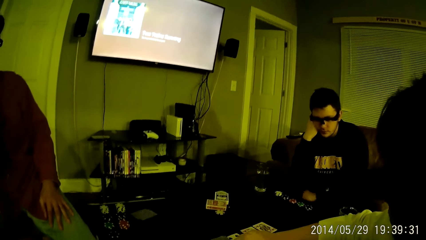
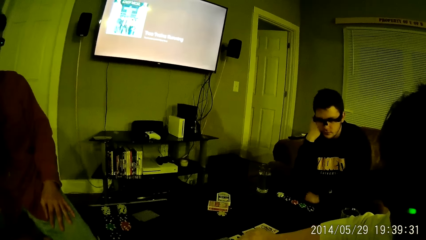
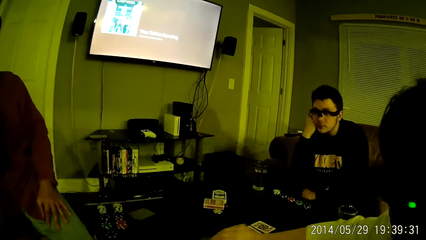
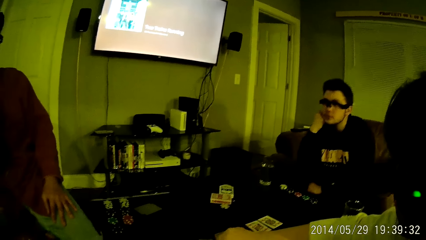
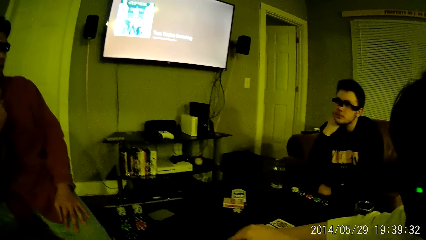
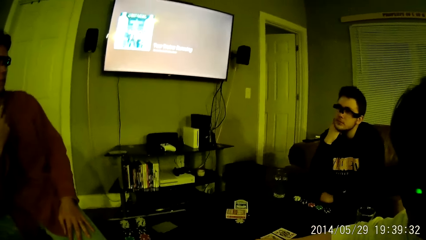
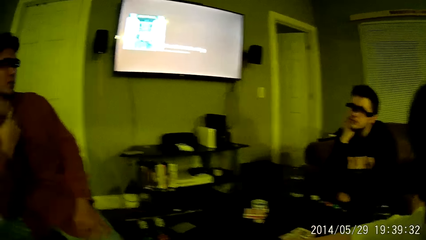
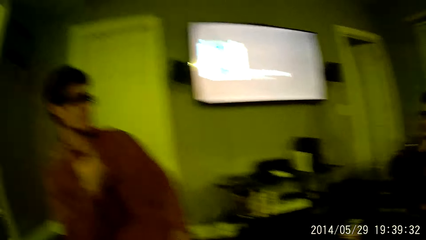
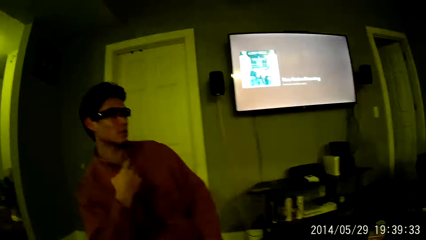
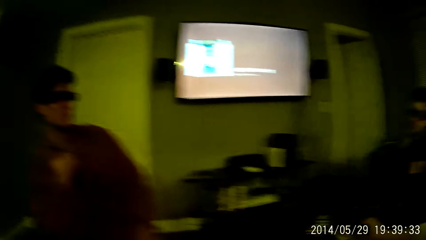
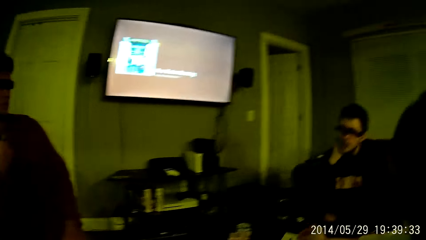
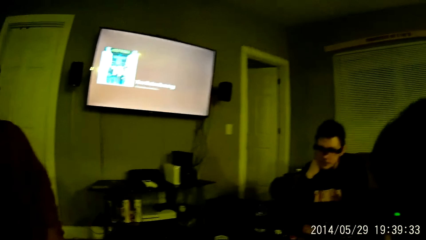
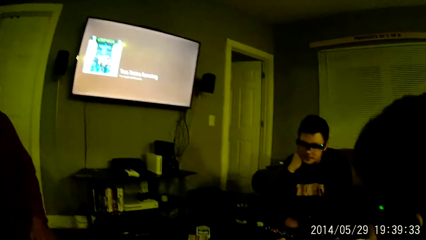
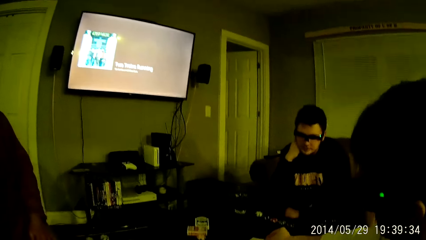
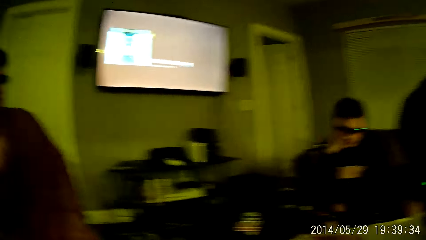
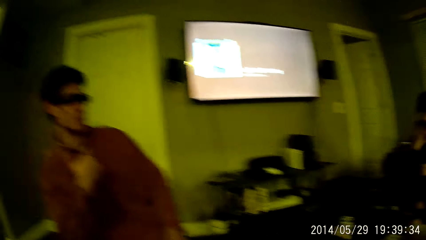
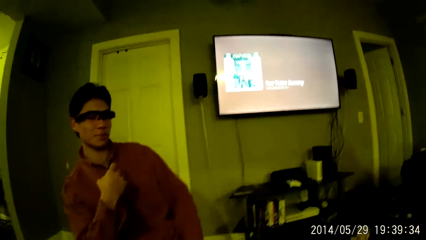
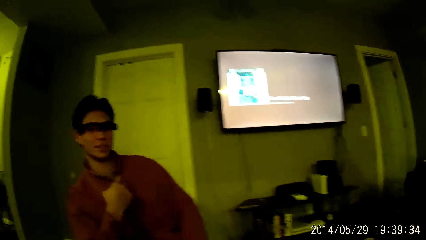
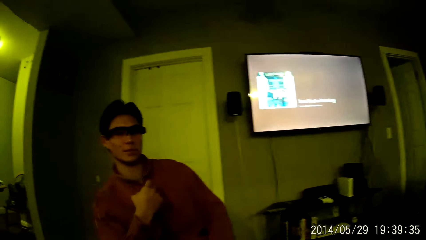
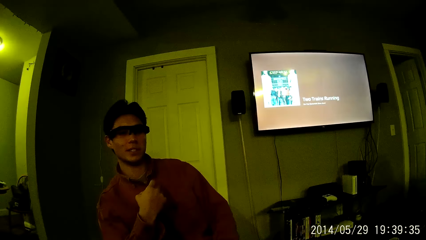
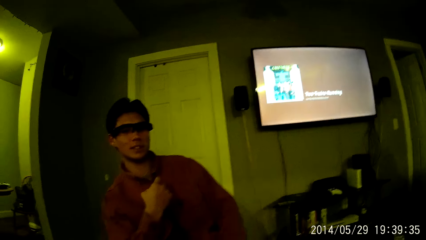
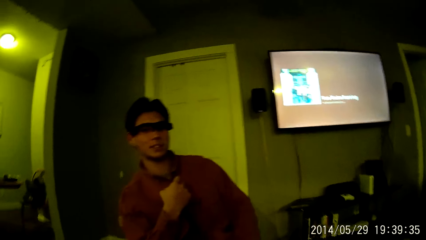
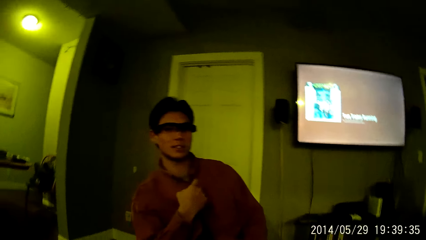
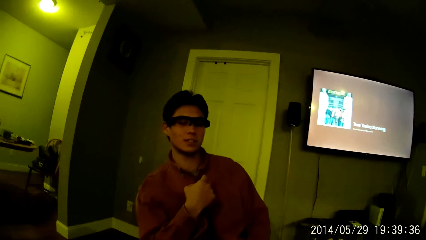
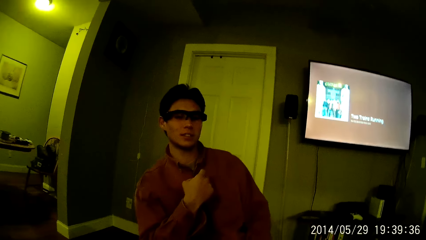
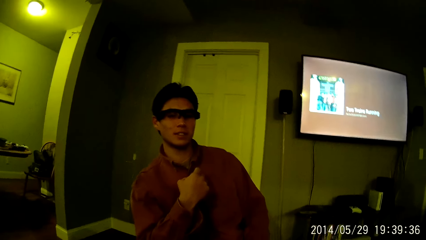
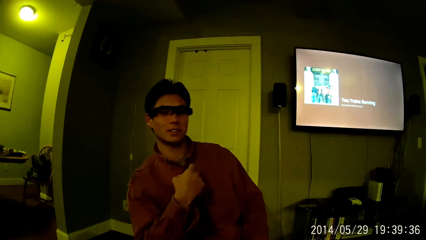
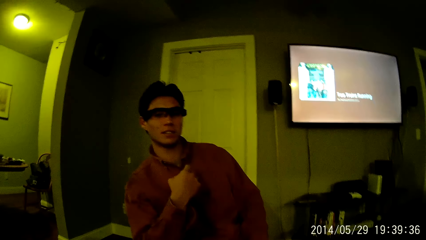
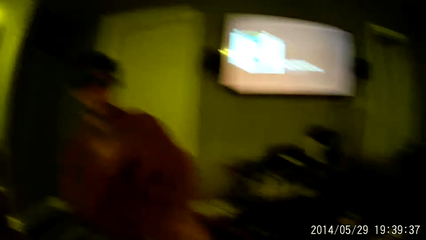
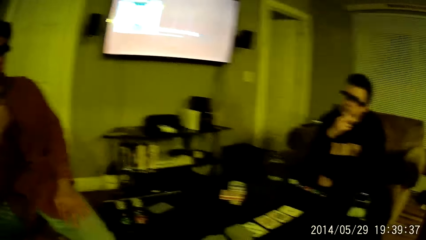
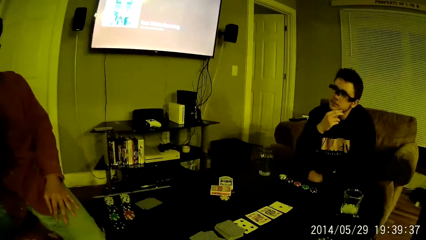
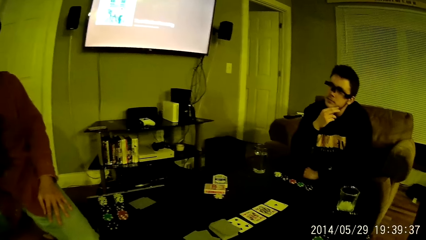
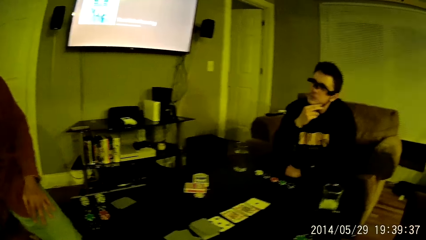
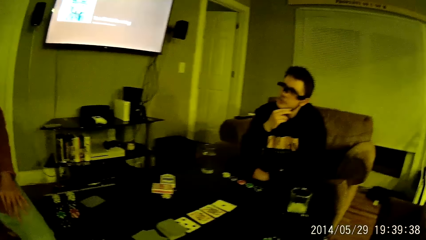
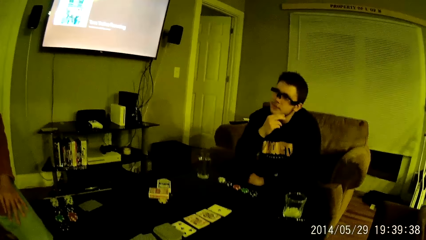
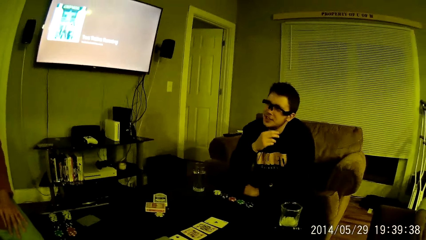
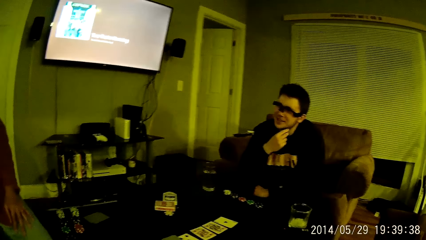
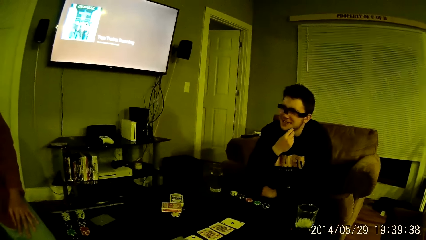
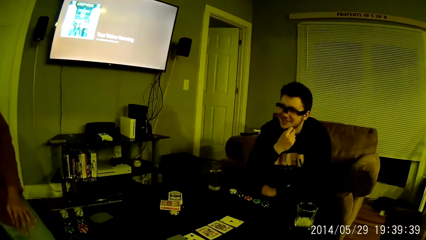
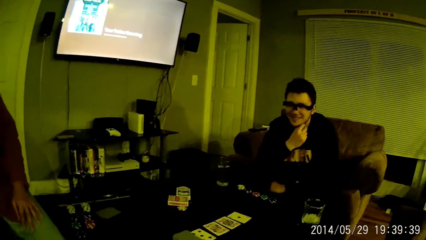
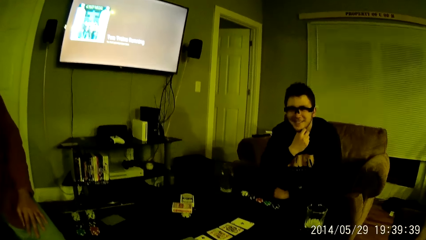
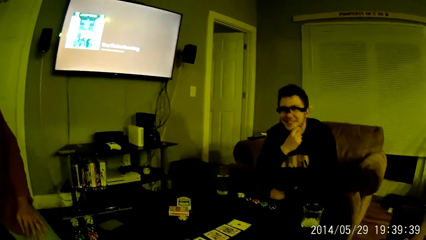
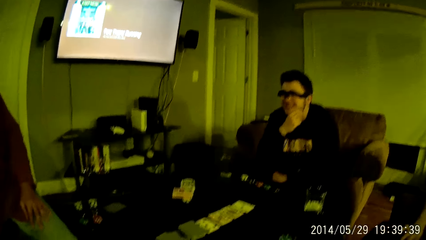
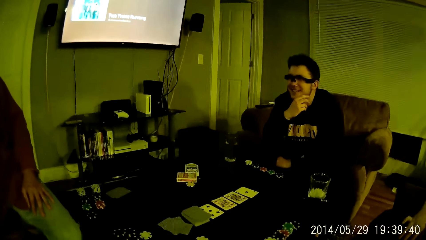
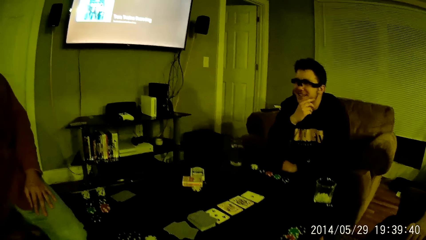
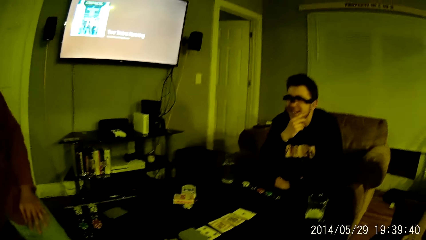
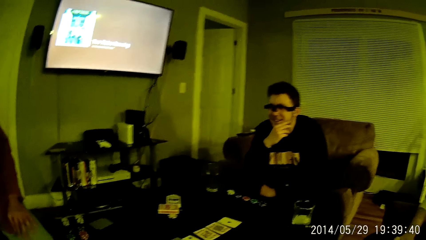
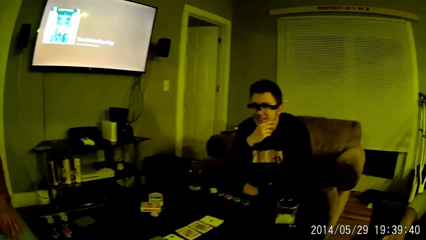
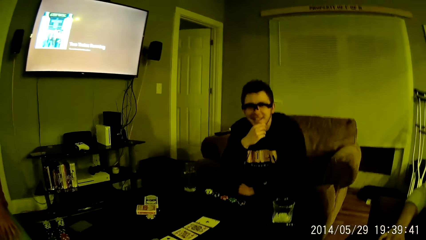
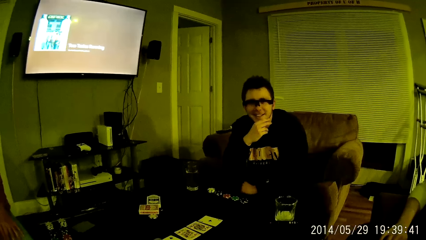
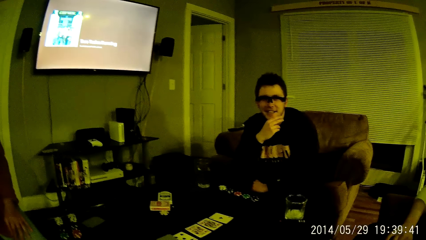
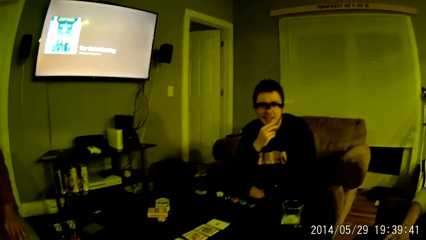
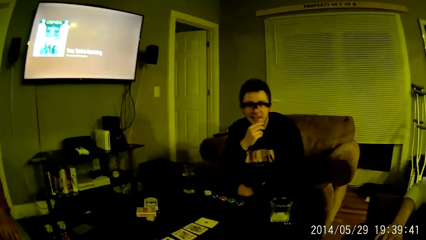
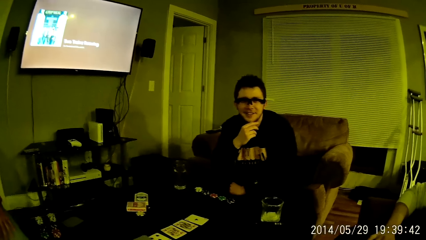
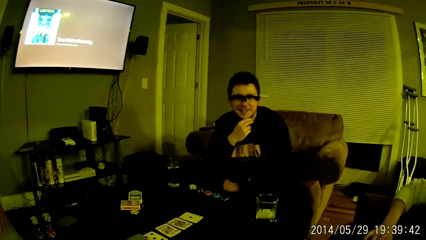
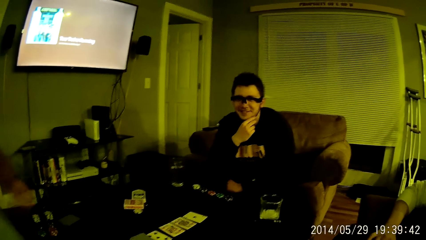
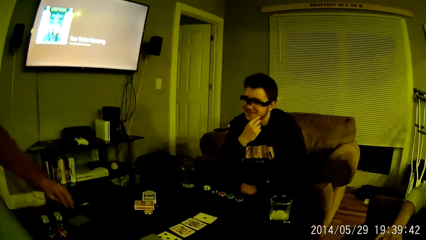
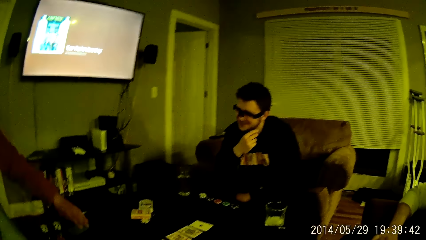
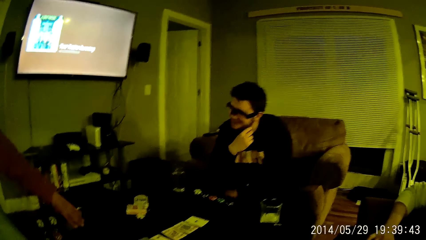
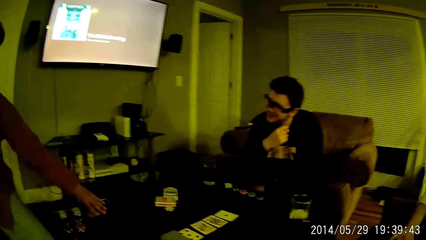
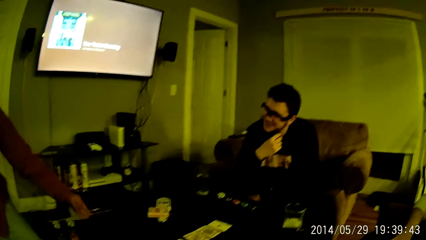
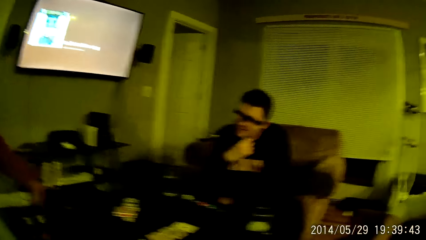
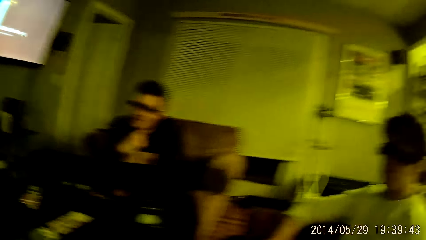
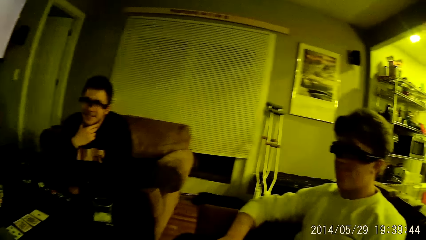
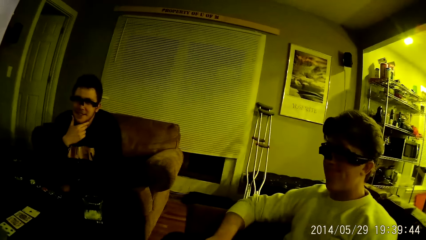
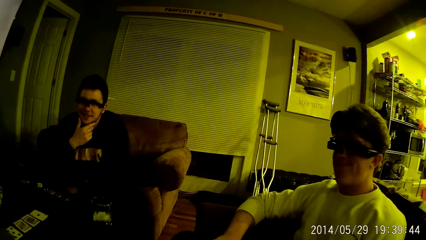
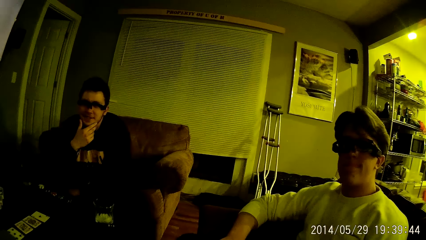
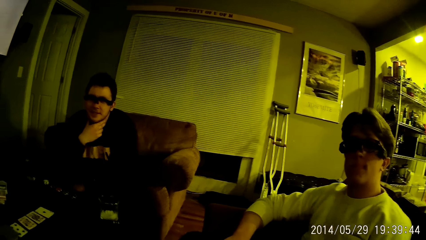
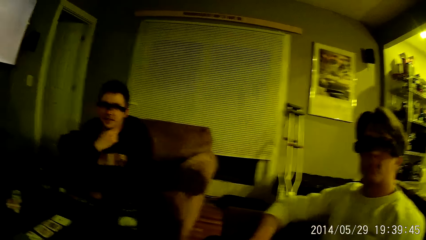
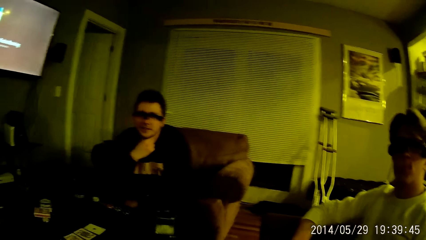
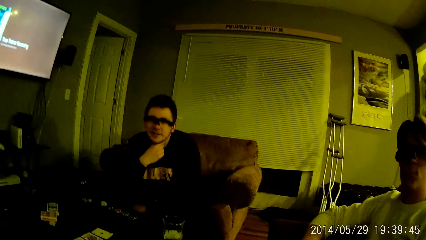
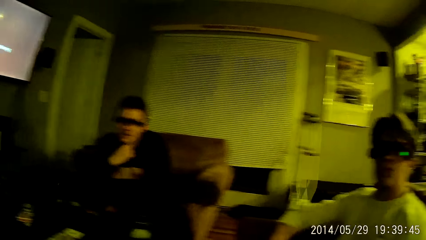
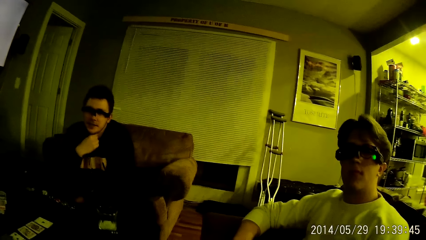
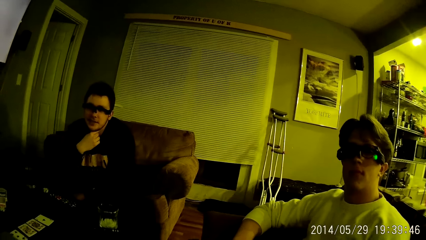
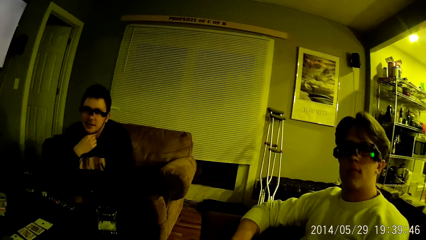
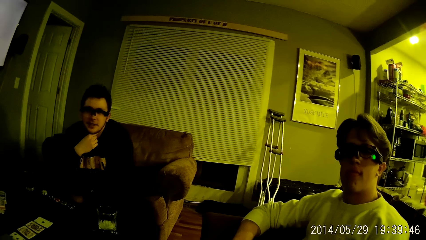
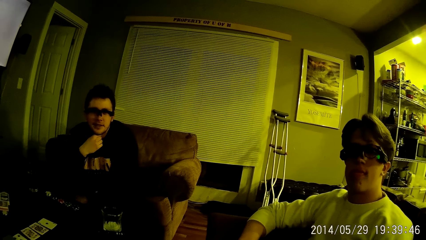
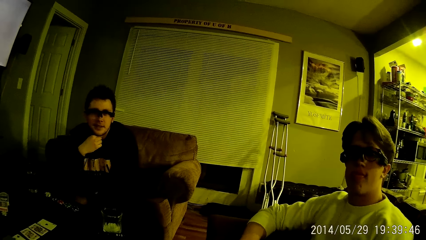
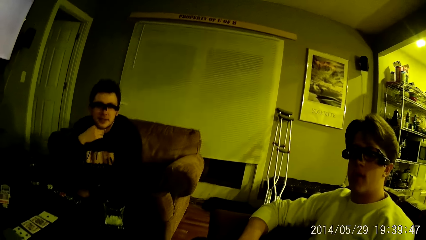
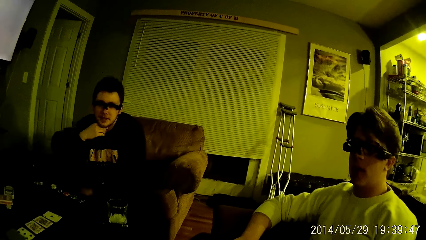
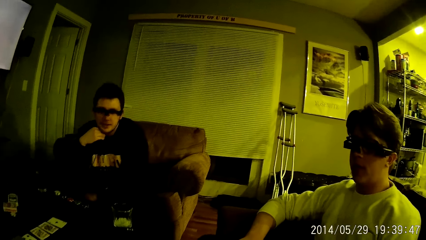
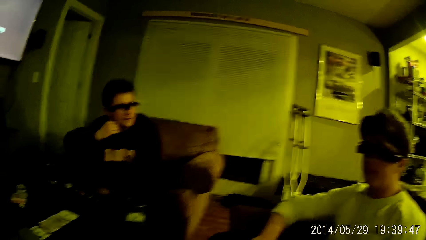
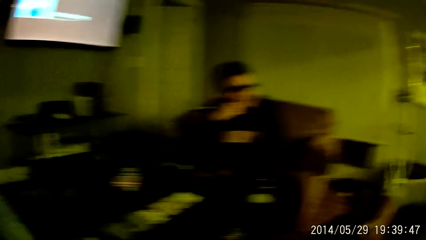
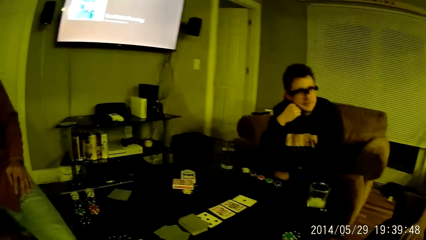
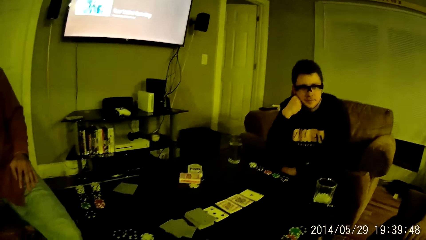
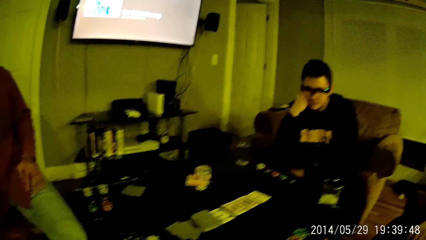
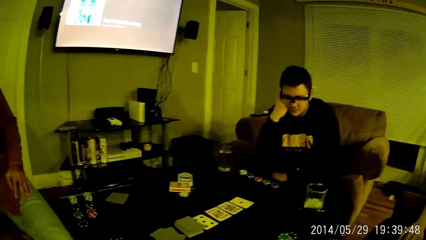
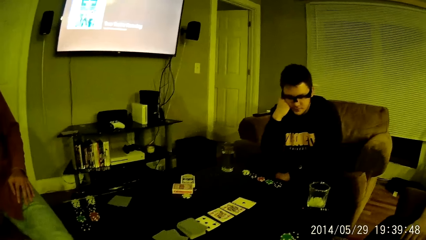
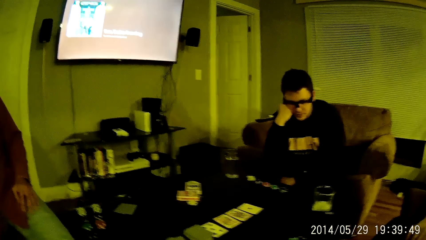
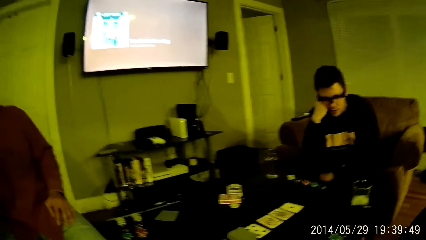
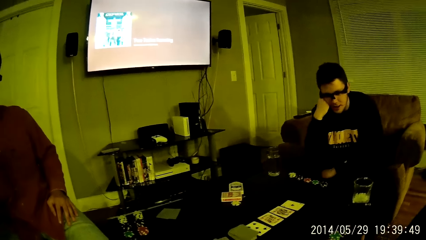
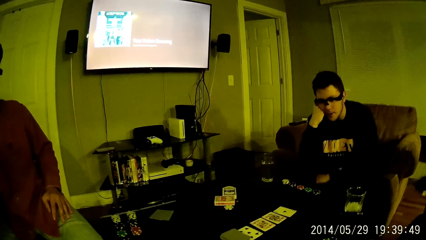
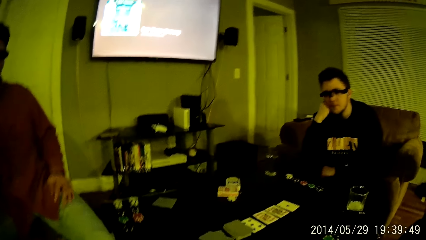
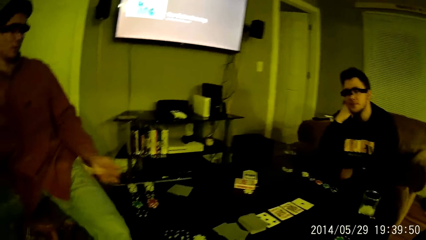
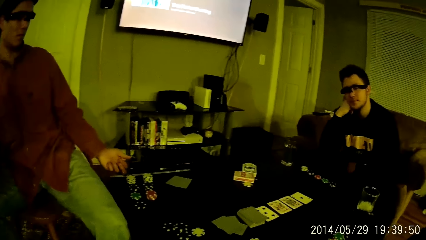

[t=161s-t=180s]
The third man arranges the cards on the table with his right hand. The second man interacts with the camera wearer, the first man and the third man. The first man interacts with the second man. The camera wearer interacts with the second man. They look around. The second man interacts with the camera wearer. The camera wearer looks around. The second man picks up a card from the table with his left hand. The camera wearer interacts with the first man, the second man and the third man. The first man picks up cards on the table. The camera wearer interacts with the third man. The third man interacts with the camera wearer. The second man interacts with the camera wearer.
